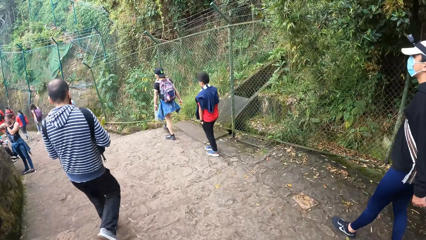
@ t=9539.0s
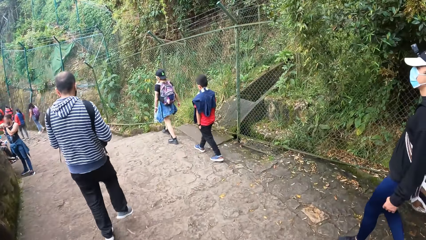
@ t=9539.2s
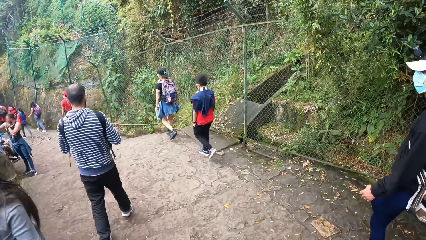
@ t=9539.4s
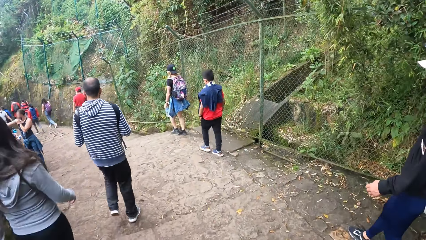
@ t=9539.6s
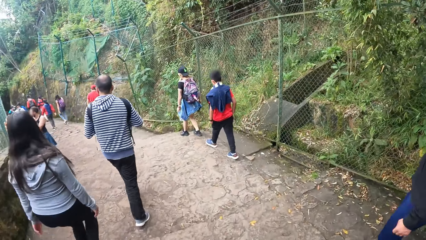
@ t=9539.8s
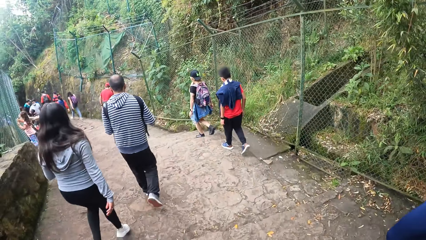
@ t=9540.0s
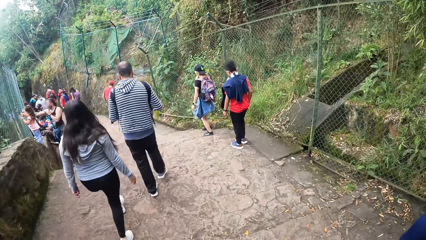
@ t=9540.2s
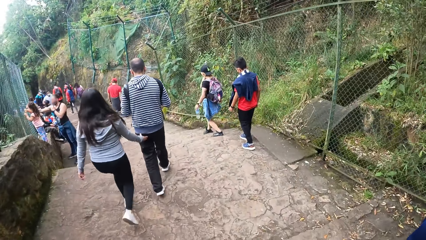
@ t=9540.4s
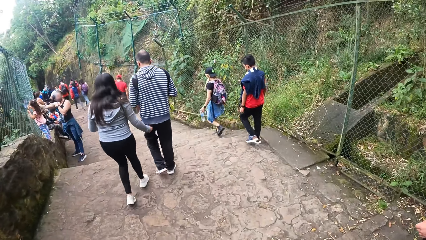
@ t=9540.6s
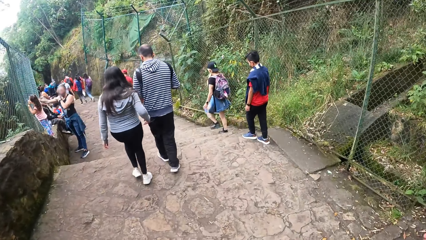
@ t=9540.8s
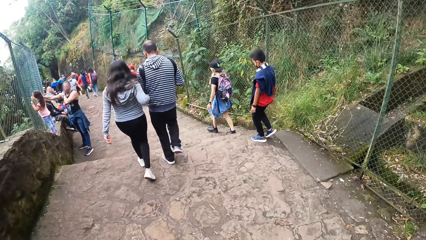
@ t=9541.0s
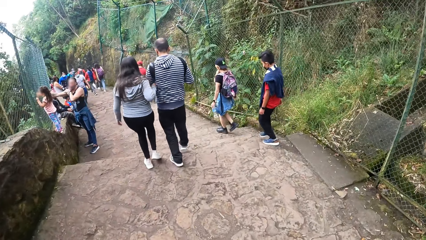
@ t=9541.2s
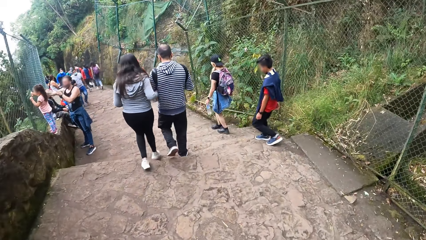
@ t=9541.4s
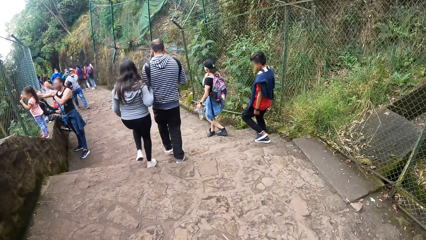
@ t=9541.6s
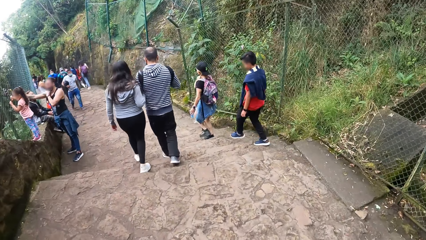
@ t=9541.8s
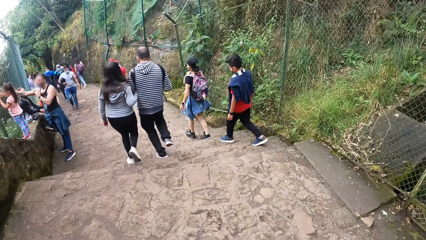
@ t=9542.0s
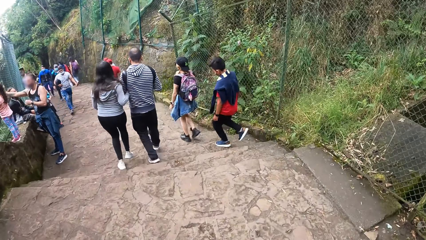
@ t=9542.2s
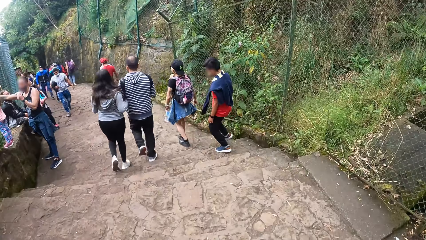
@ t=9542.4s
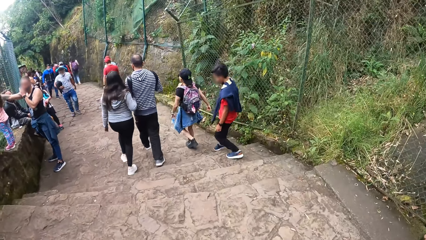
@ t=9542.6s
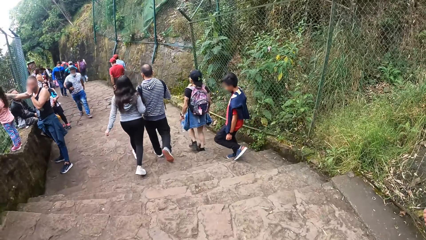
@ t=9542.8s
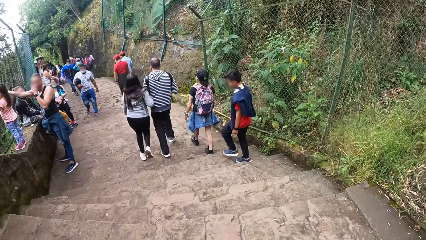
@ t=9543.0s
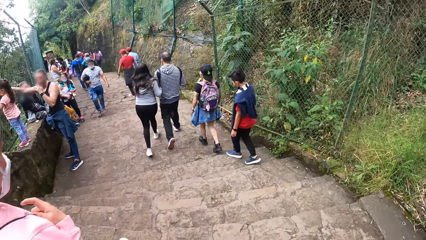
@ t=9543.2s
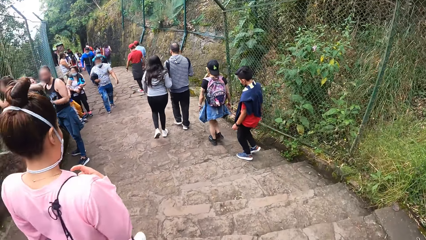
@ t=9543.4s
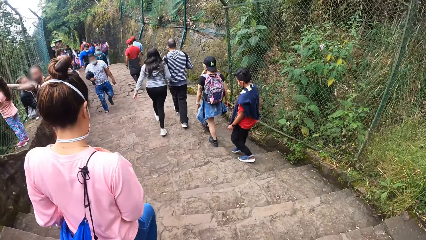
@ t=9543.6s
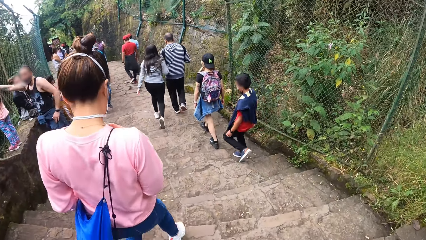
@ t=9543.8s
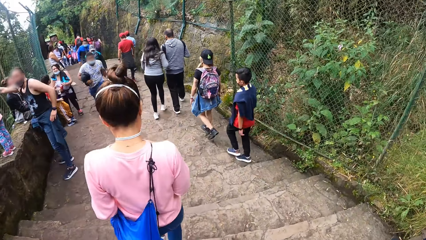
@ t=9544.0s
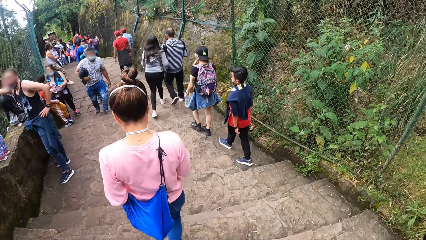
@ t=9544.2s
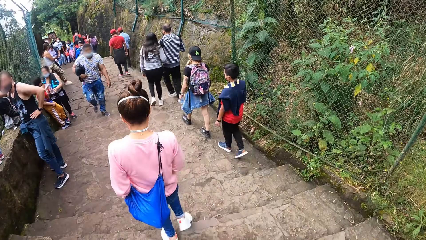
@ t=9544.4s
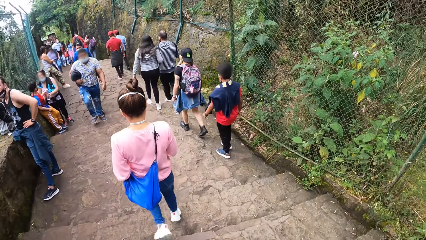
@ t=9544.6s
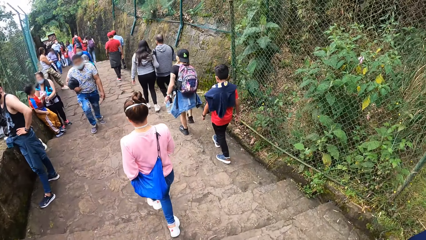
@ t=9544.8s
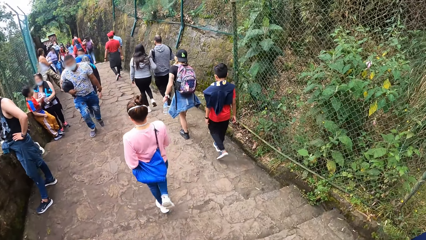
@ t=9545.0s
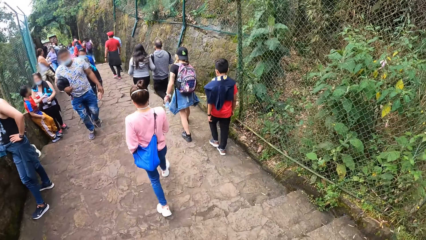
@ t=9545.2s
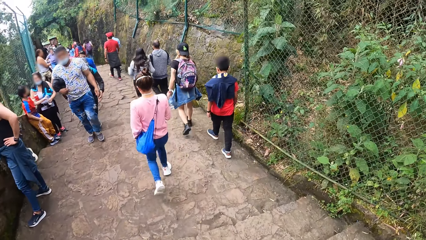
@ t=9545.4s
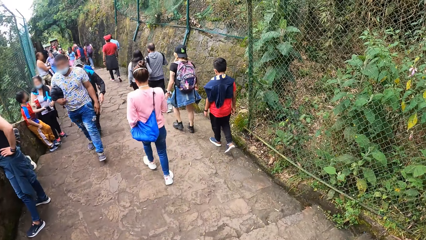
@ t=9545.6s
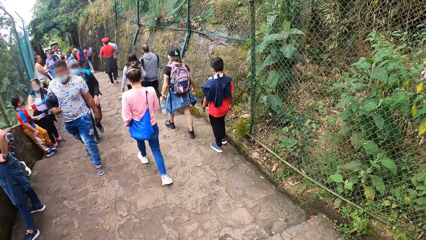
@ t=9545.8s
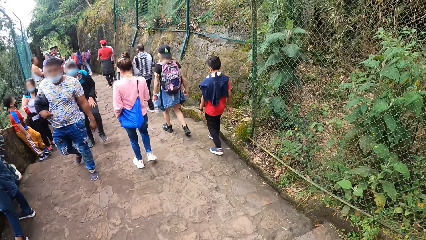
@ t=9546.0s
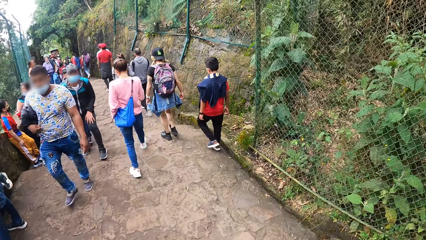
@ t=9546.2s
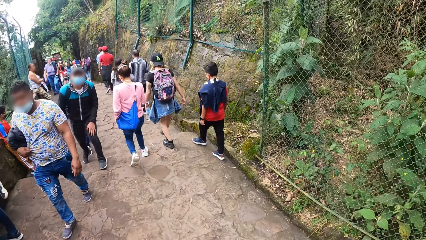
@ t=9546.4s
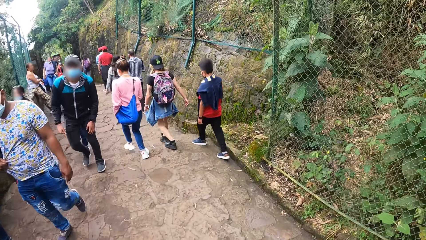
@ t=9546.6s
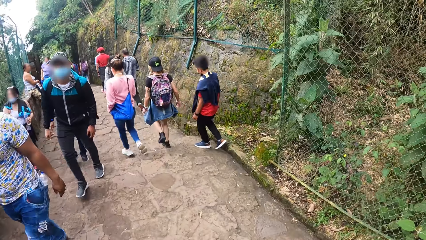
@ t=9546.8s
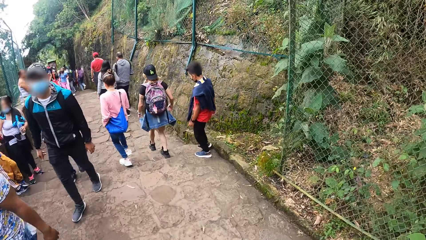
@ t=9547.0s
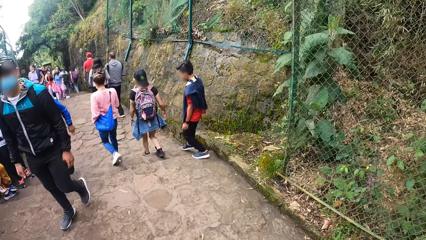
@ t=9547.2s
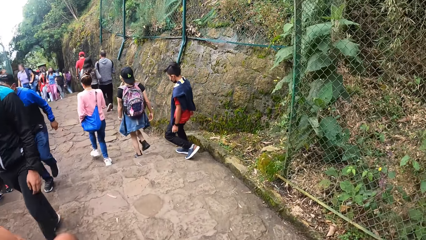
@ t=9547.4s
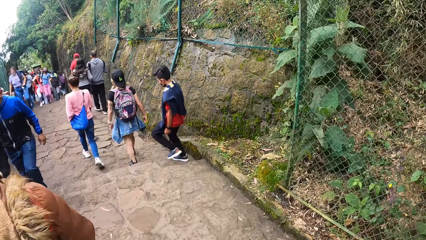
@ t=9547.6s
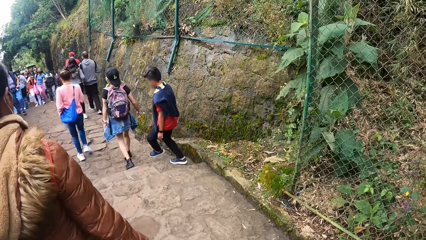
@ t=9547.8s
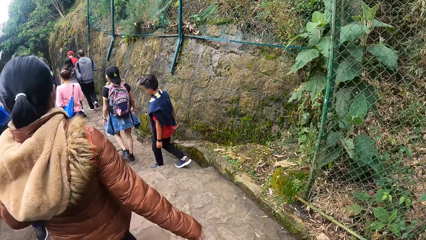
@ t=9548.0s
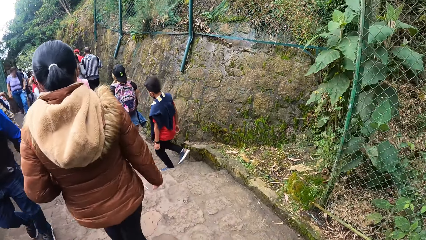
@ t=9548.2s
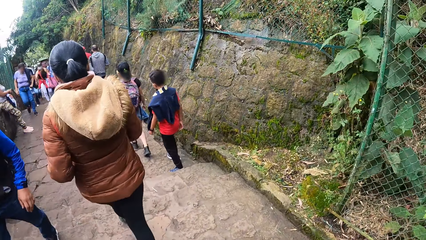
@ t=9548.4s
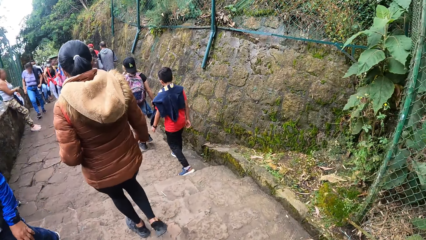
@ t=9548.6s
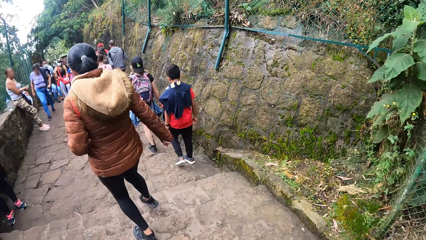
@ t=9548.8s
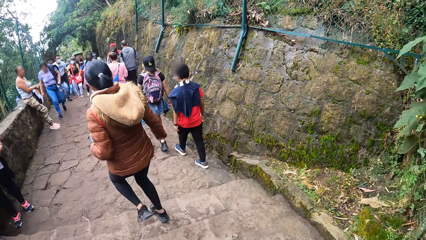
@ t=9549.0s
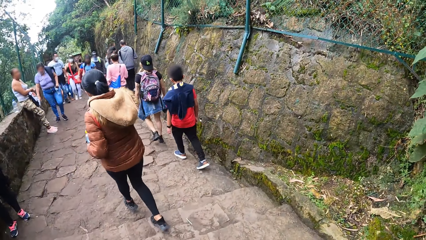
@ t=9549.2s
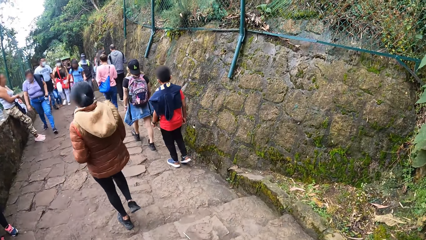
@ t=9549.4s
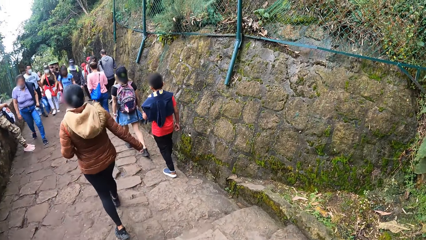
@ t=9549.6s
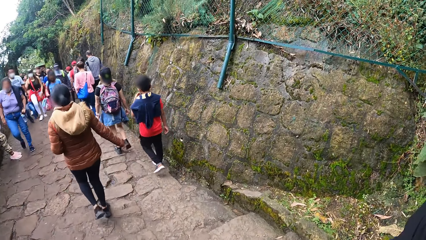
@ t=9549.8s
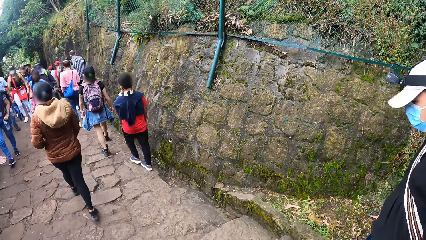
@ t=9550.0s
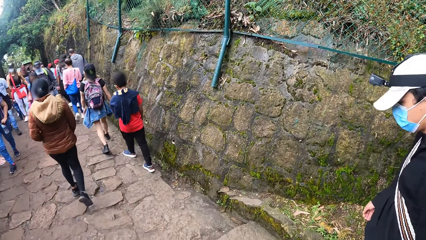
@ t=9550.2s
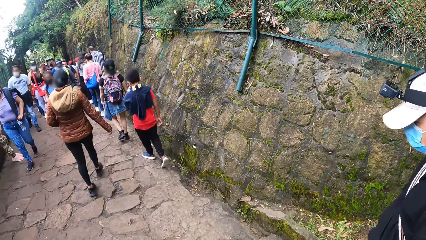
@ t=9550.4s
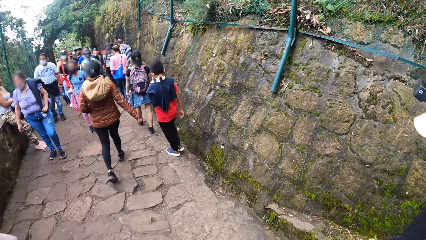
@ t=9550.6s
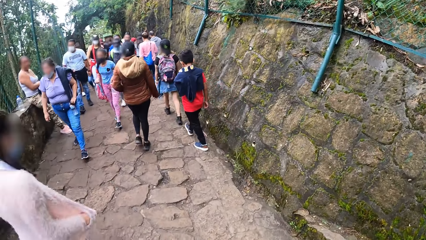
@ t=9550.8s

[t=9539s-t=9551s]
The camera wearer climbs down a staircase with the man and another man.

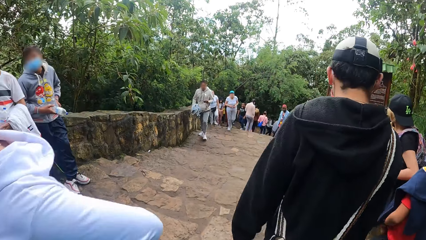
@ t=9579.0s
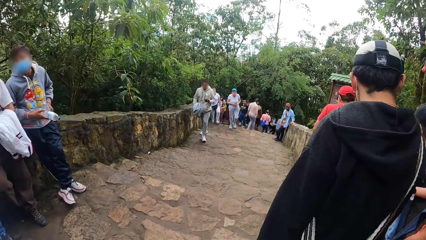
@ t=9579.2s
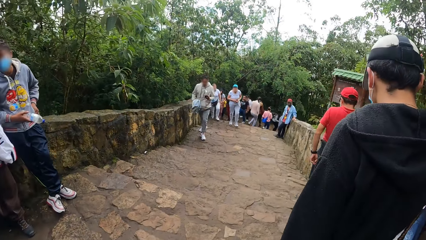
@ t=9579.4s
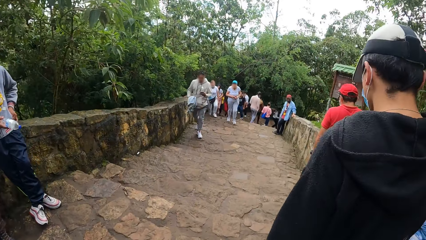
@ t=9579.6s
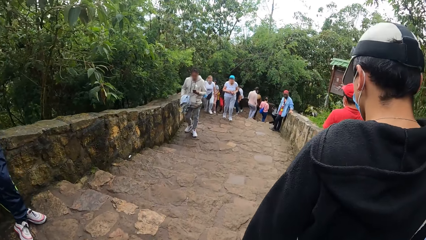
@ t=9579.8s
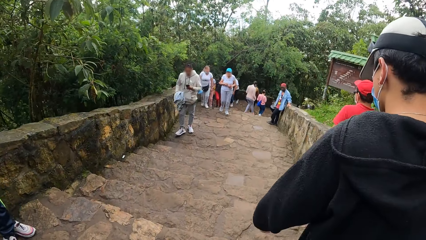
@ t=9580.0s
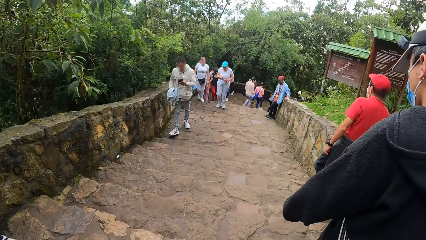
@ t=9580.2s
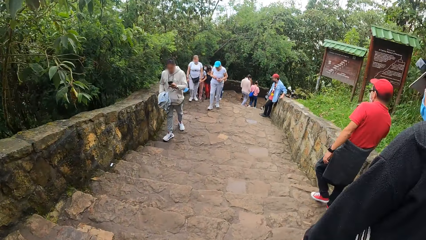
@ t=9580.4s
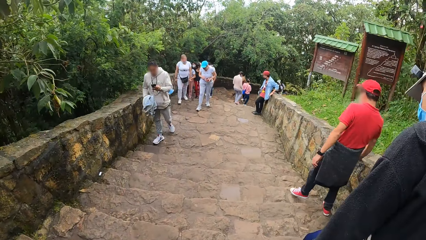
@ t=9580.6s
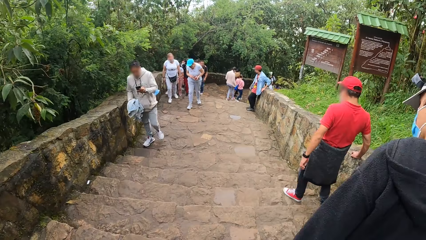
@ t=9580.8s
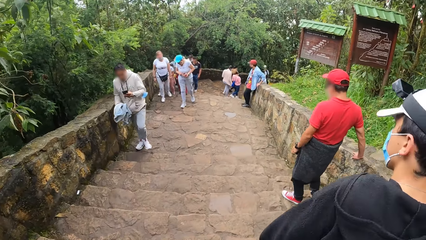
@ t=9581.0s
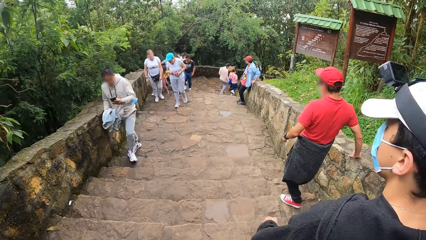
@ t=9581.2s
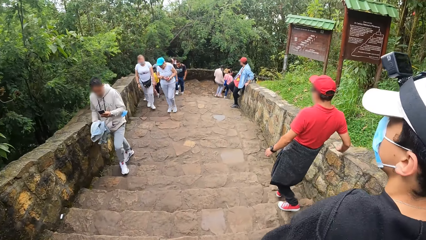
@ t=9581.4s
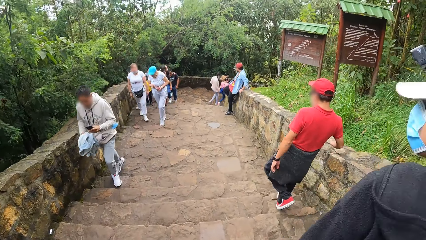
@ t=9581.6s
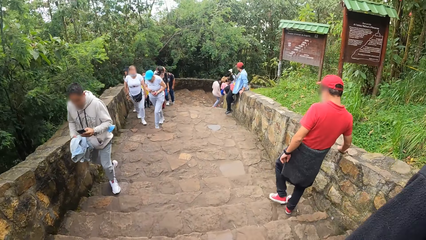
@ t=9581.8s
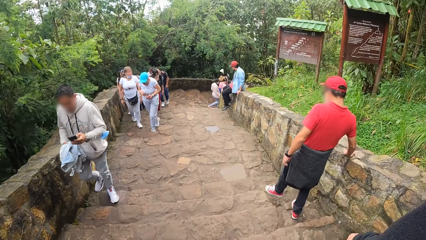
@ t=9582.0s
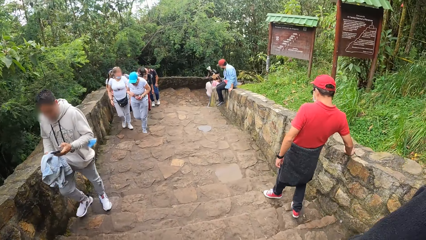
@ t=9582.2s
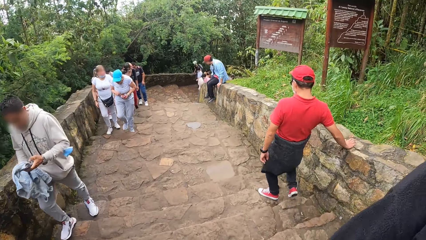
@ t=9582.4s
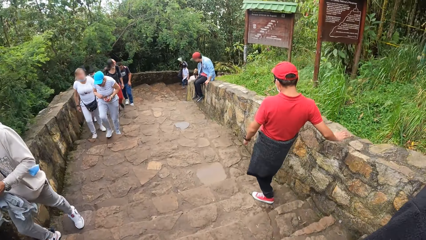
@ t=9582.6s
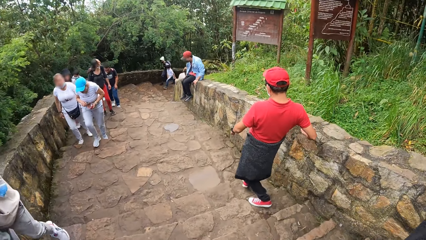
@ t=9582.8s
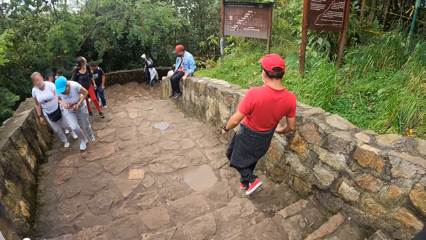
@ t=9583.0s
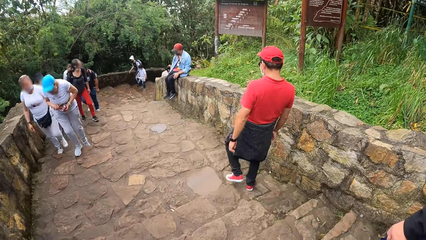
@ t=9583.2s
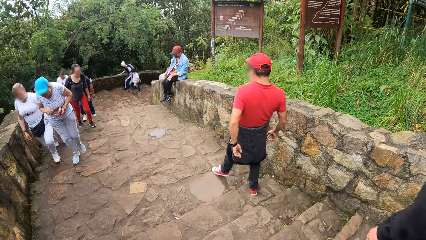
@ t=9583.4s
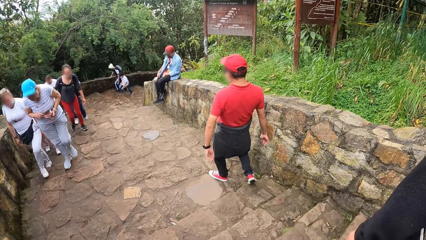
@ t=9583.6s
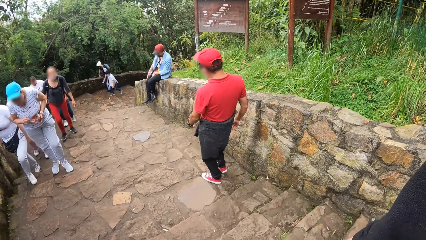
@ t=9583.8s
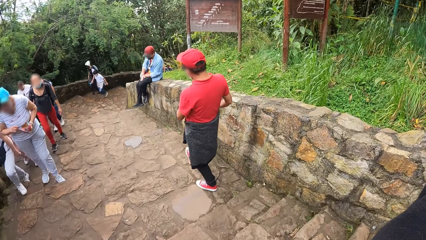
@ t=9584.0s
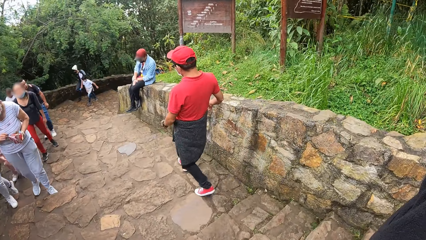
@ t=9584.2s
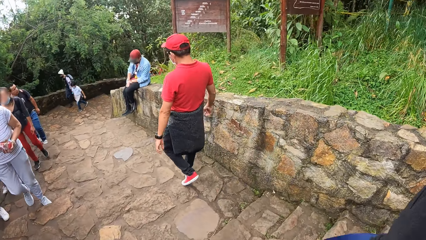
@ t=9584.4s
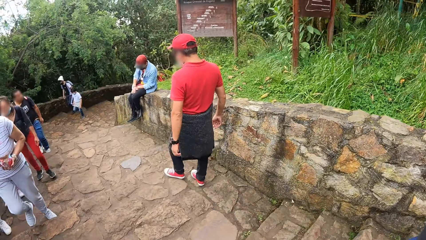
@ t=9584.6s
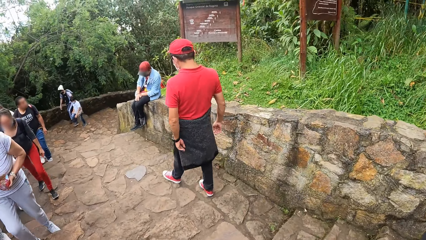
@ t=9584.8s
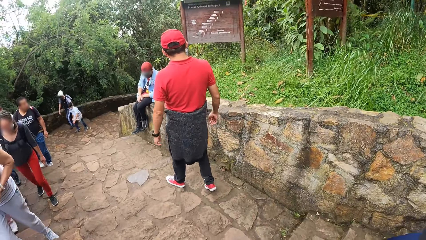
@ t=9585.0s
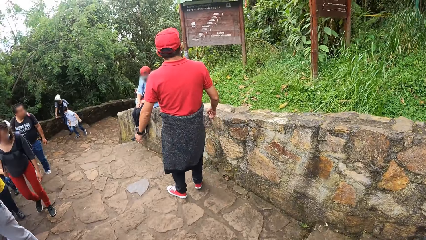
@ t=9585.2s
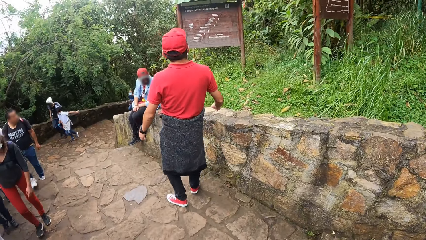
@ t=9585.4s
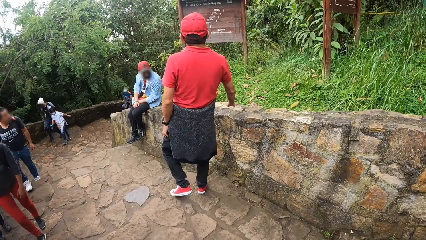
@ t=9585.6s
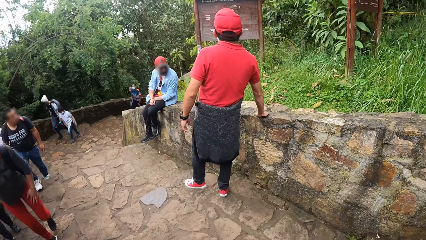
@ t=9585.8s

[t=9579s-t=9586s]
The camera wearer walked down the staircase with the man.
